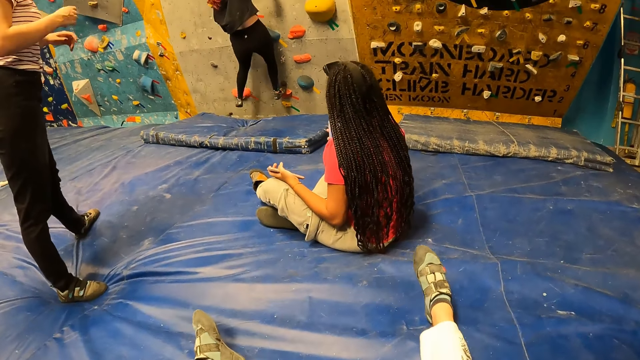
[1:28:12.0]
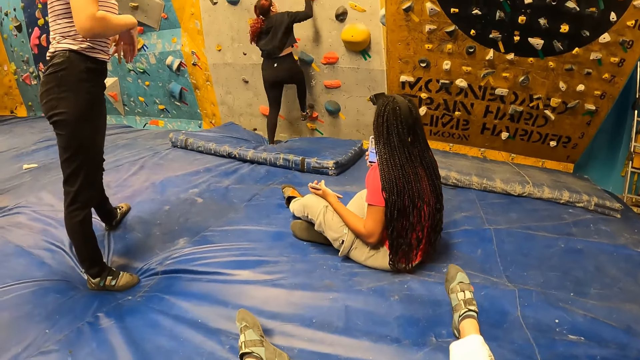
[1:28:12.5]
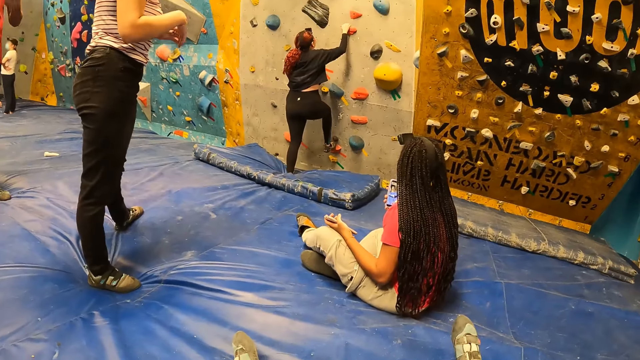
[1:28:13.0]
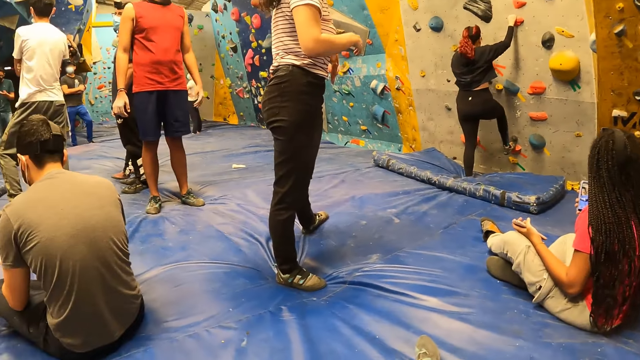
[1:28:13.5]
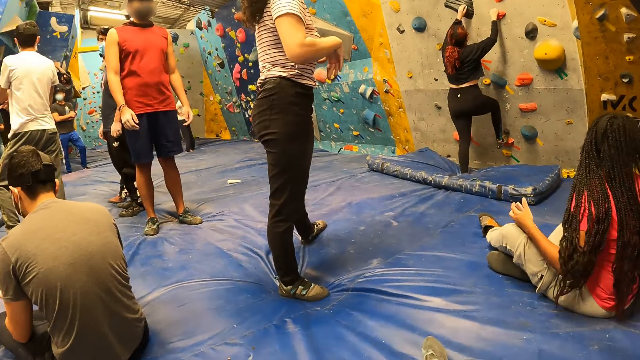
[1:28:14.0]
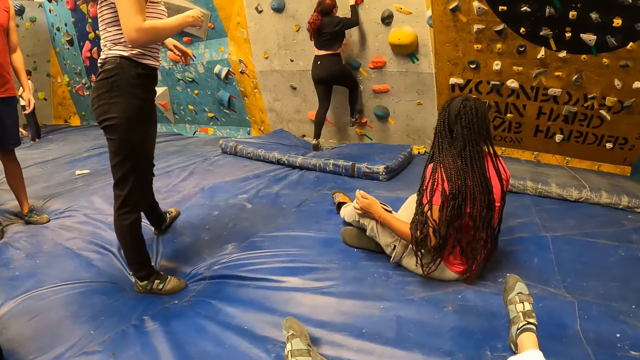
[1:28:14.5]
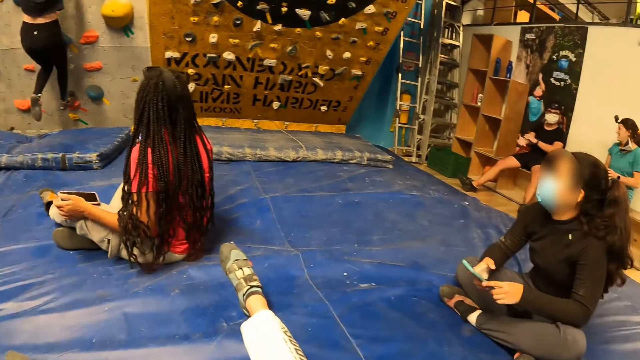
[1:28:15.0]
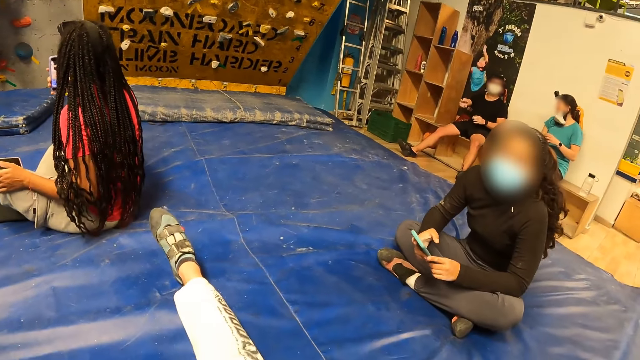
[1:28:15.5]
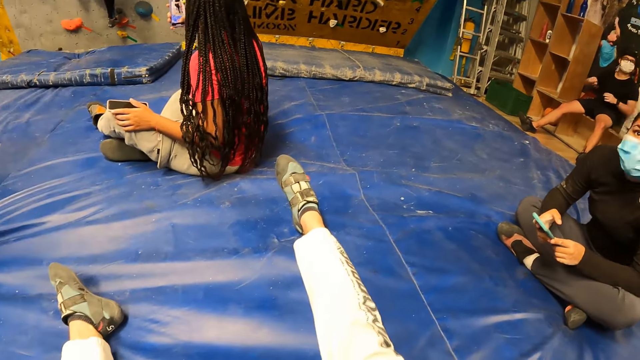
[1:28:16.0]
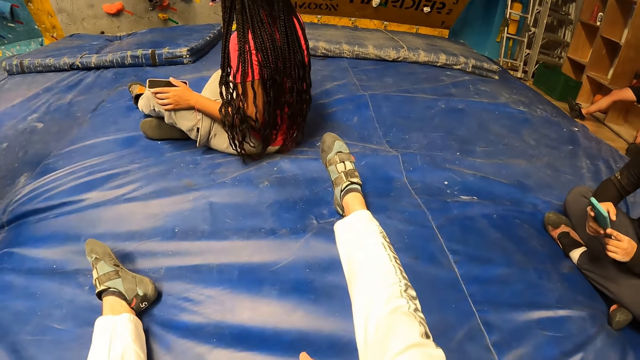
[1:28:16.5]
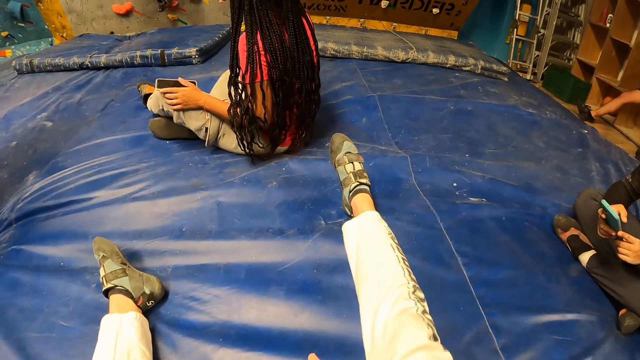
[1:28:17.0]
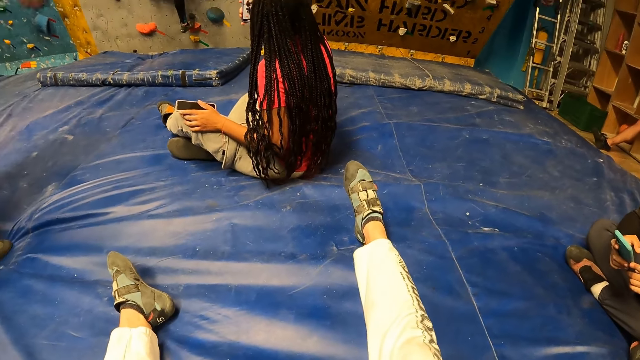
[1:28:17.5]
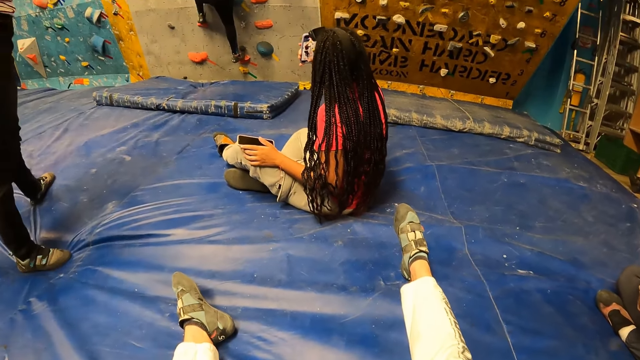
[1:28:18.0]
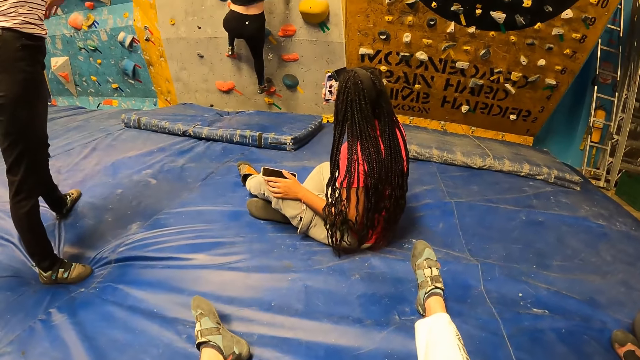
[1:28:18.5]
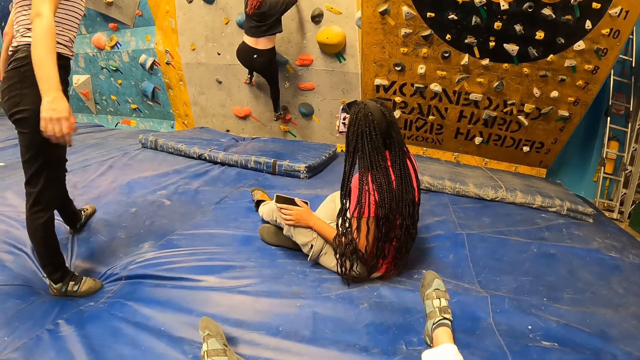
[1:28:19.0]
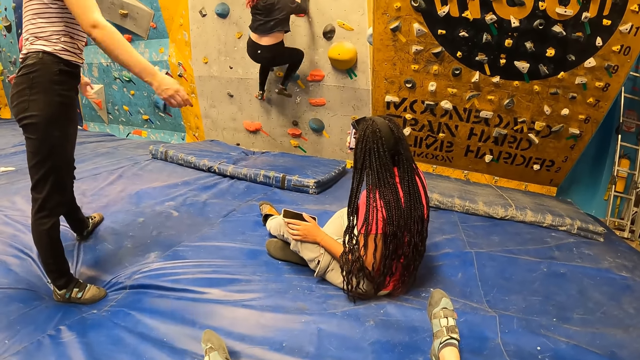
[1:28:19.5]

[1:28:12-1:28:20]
A woman looks around the rock wall. The camera wearer looks around the rock wall.

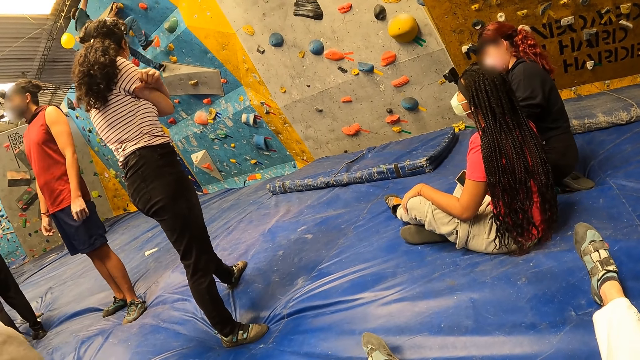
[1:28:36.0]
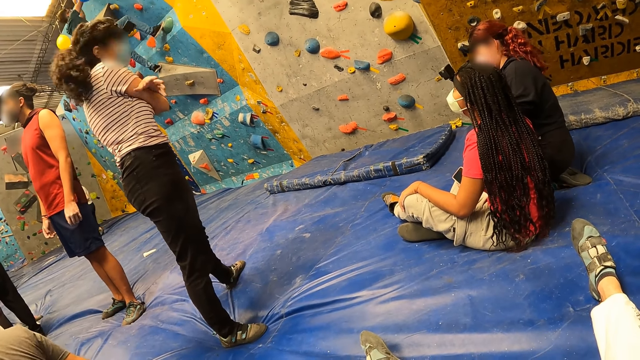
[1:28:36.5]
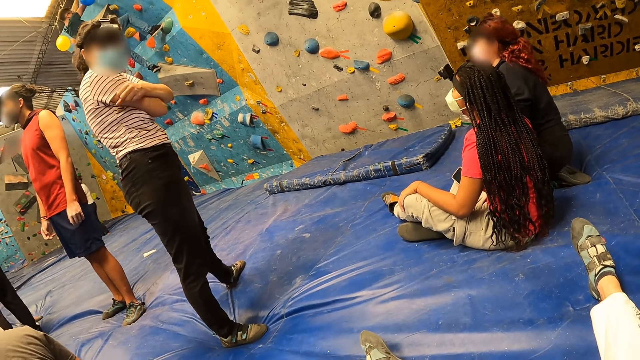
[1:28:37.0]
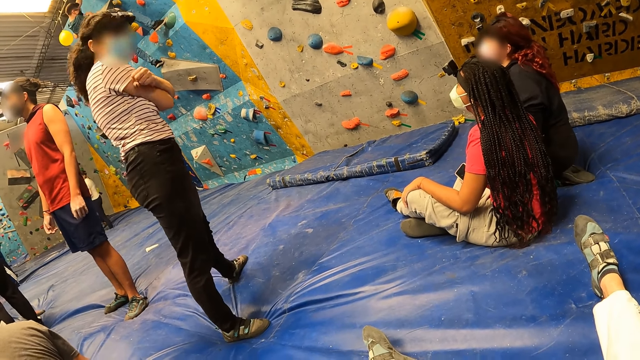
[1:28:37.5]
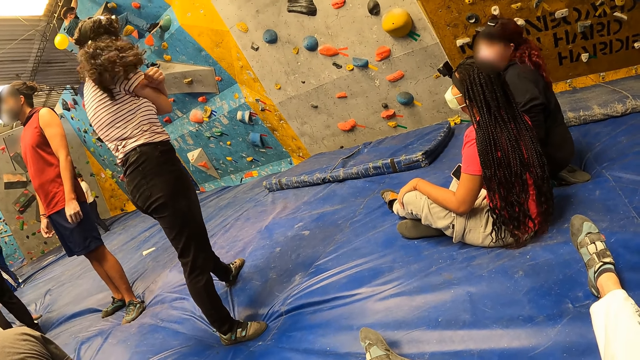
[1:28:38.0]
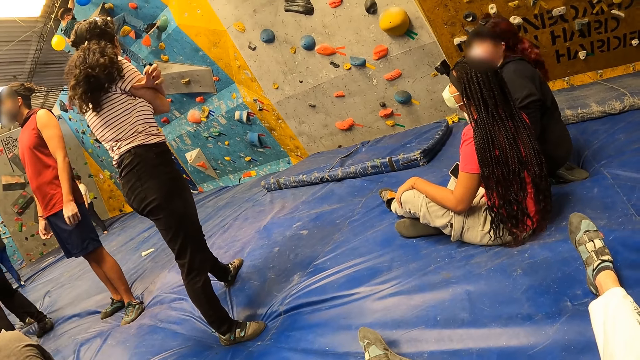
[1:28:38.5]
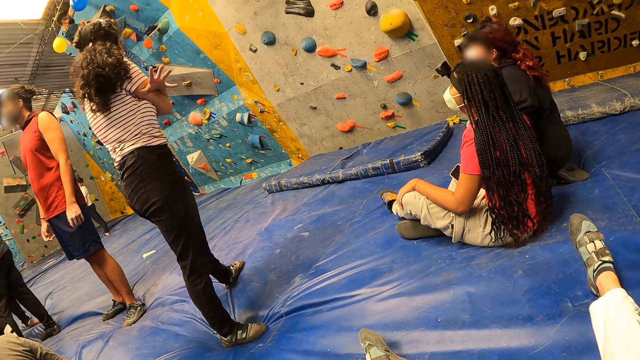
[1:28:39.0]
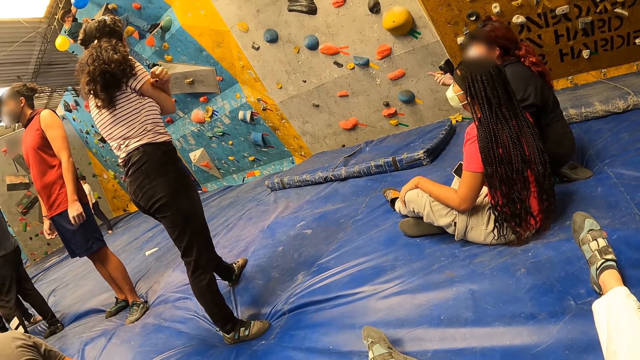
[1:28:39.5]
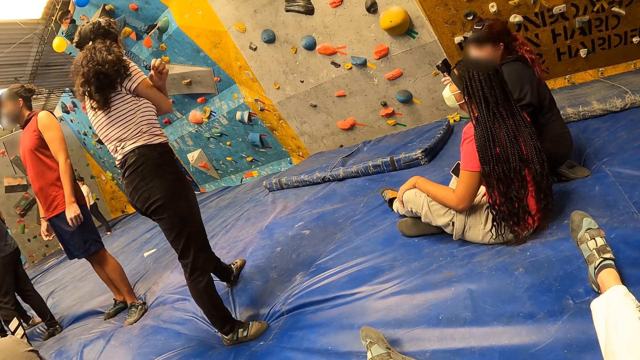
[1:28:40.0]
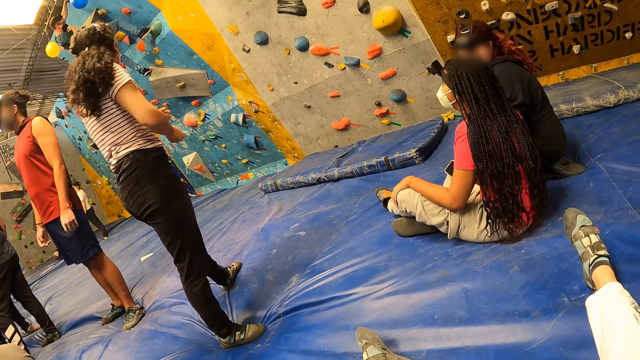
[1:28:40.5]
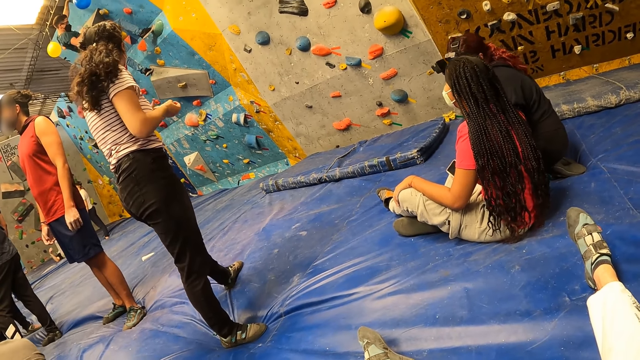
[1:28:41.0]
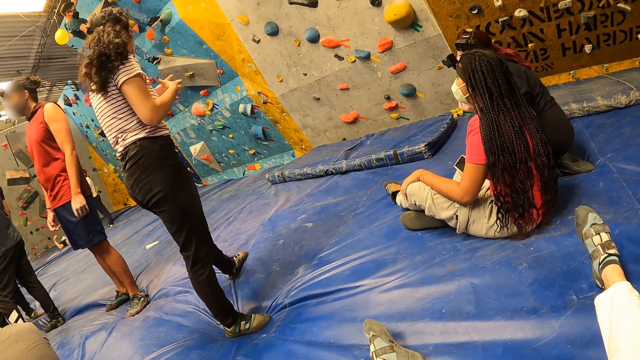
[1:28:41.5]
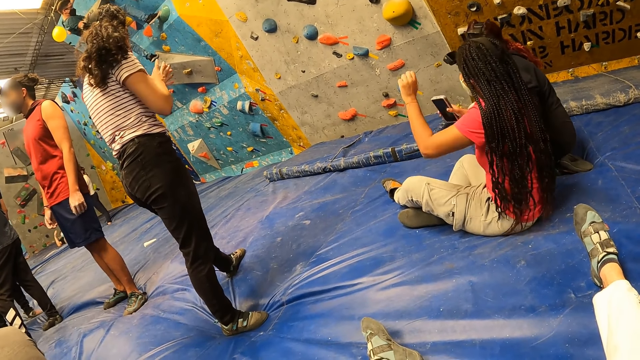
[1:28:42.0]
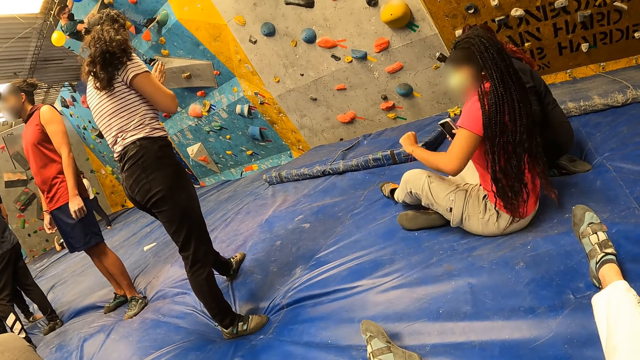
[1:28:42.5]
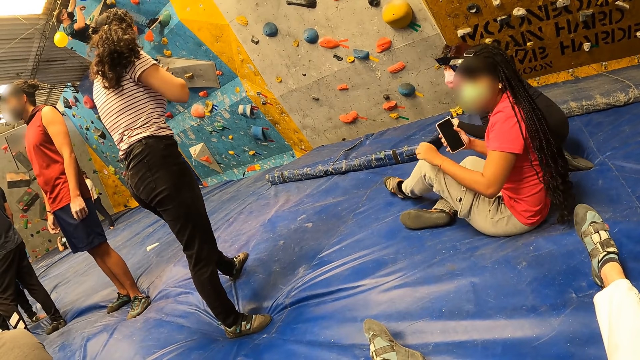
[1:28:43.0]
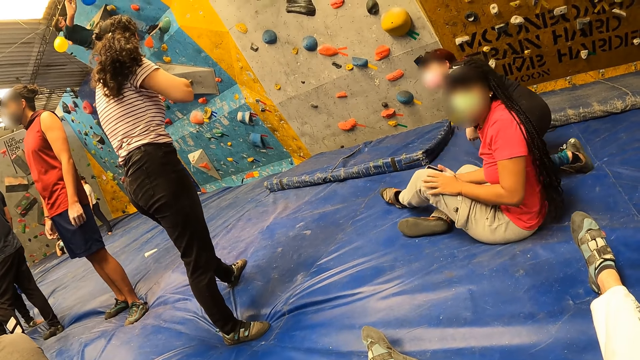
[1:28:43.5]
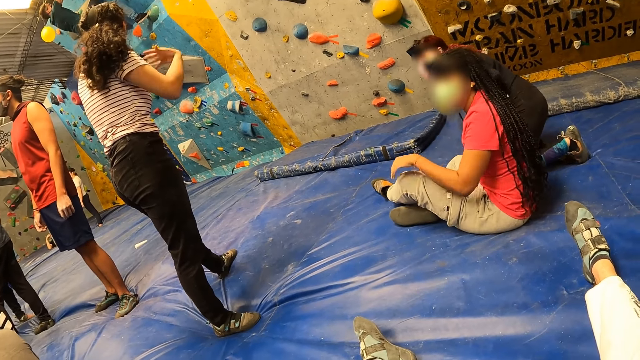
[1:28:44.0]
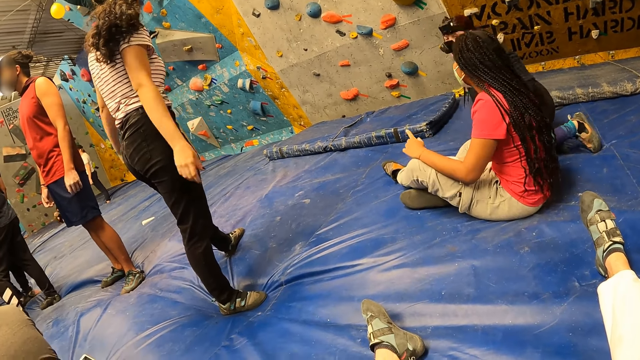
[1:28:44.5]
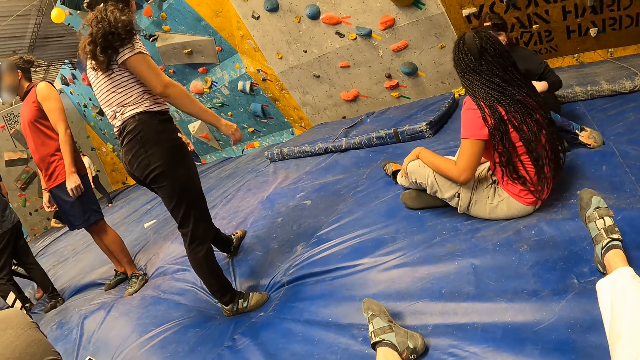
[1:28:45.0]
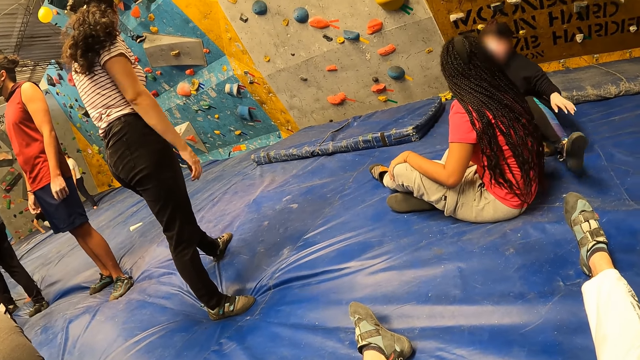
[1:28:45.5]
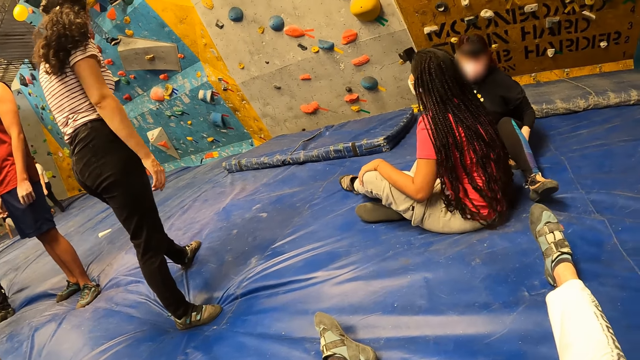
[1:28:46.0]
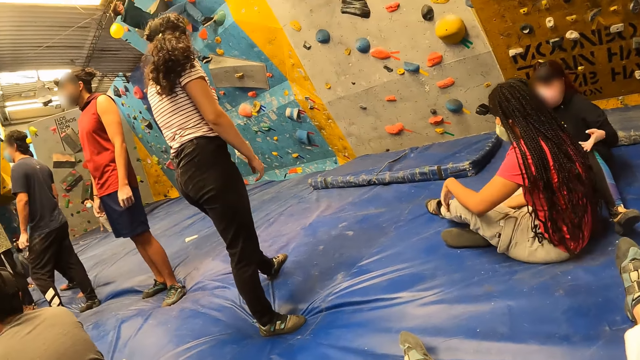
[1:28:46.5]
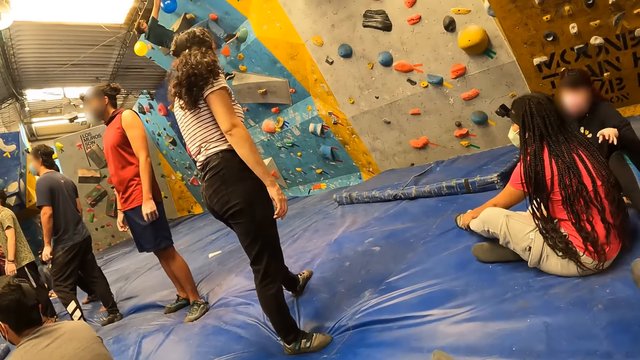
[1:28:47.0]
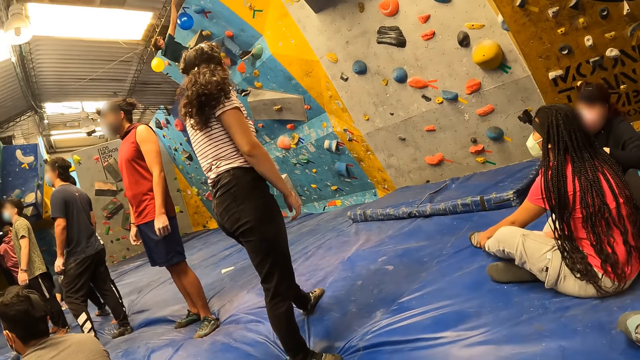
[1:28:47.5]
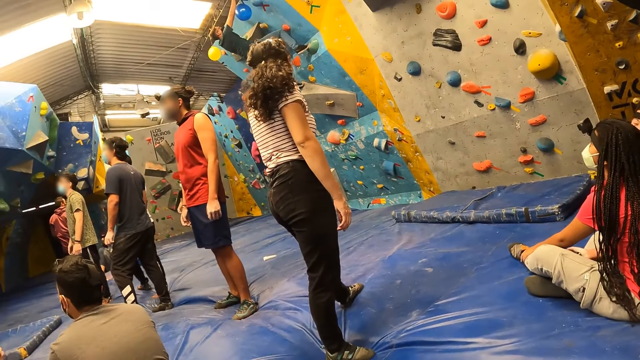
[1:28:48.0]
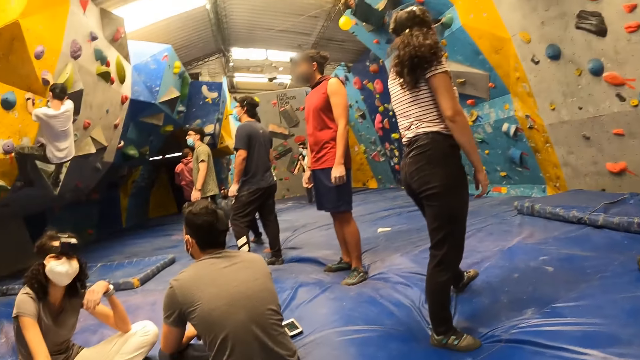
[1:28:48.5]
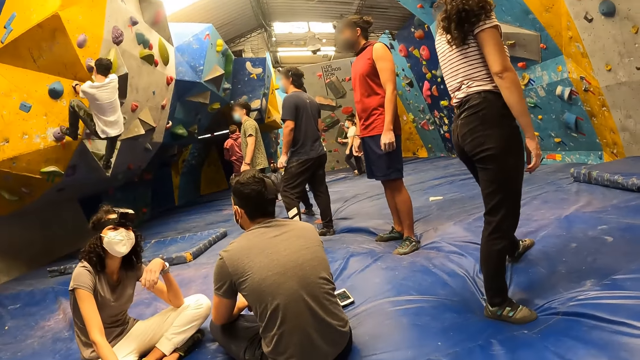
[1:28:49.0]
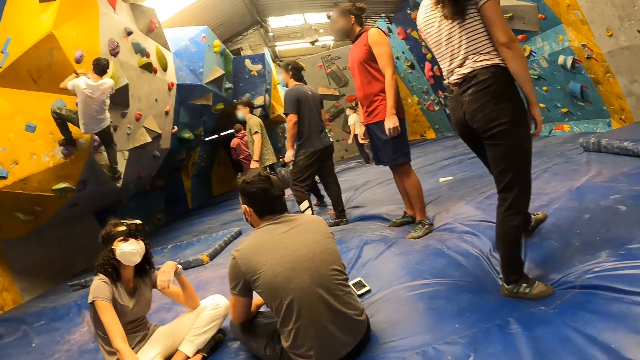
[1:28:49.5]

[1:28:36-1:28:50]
The camera wearer converses with a woman. The woman looks around the rock wall. The camera wearer looks around the rock wall.
